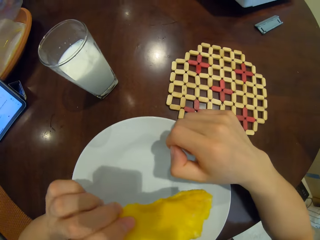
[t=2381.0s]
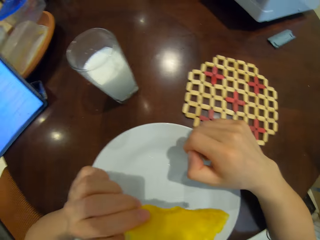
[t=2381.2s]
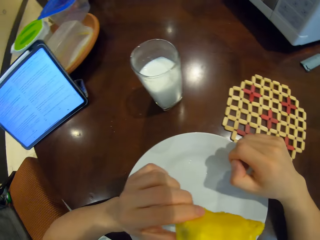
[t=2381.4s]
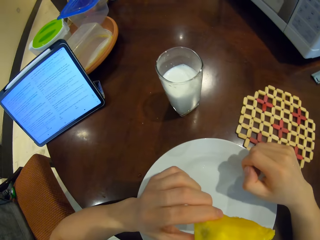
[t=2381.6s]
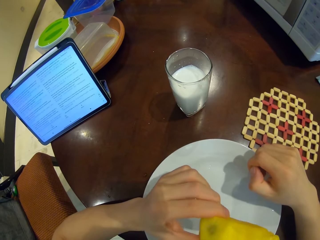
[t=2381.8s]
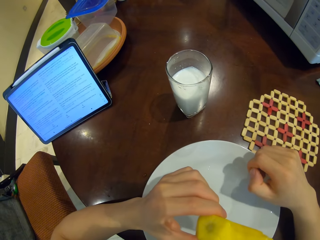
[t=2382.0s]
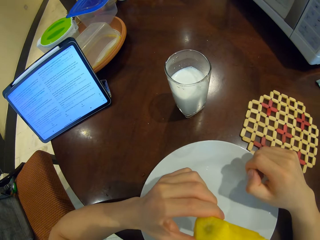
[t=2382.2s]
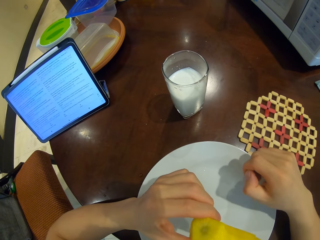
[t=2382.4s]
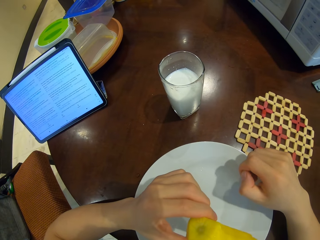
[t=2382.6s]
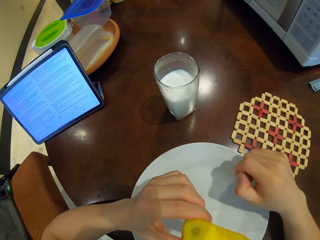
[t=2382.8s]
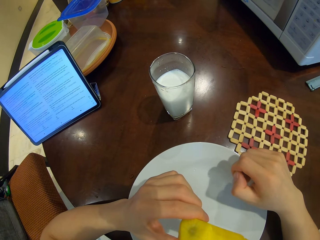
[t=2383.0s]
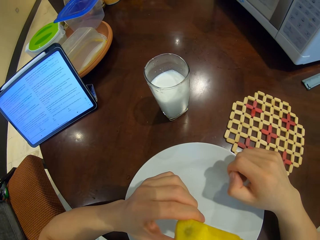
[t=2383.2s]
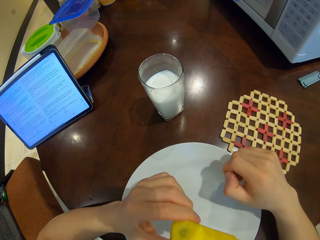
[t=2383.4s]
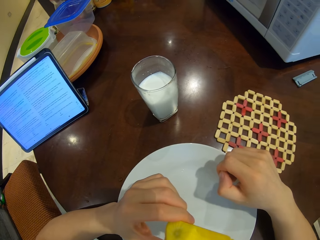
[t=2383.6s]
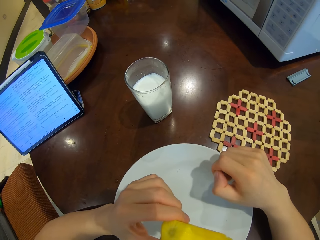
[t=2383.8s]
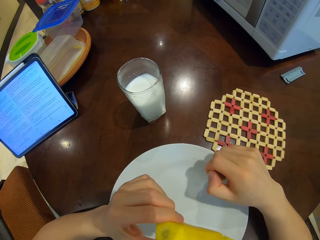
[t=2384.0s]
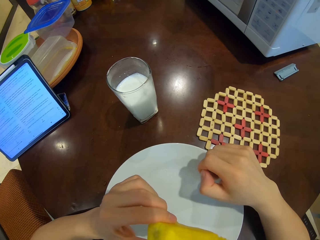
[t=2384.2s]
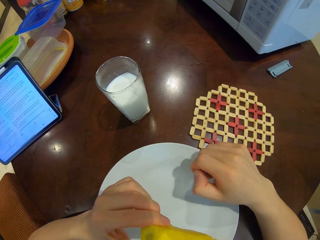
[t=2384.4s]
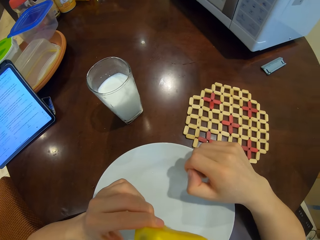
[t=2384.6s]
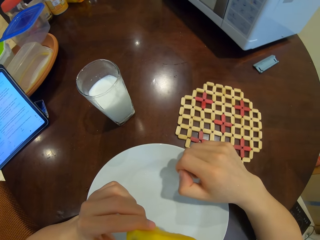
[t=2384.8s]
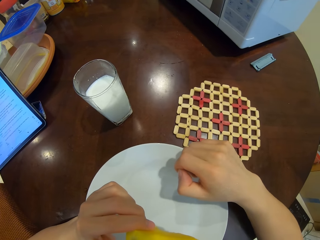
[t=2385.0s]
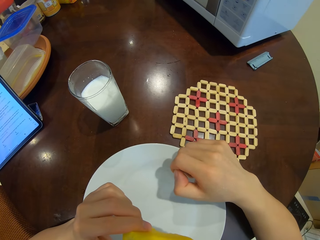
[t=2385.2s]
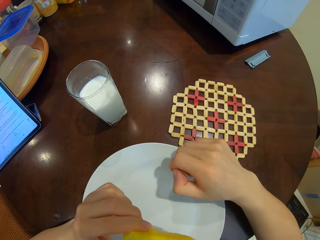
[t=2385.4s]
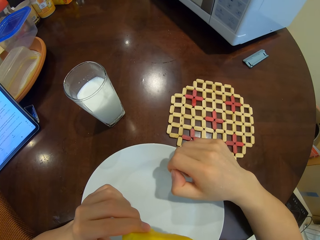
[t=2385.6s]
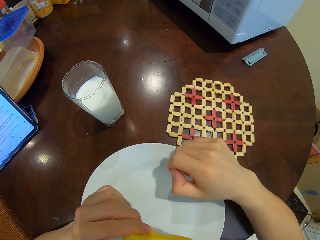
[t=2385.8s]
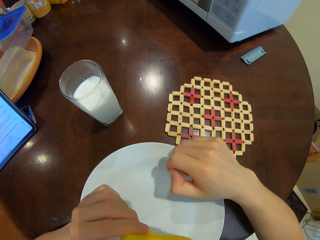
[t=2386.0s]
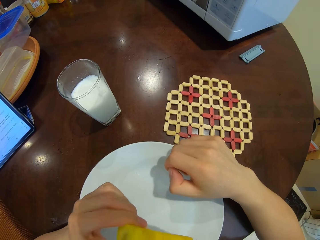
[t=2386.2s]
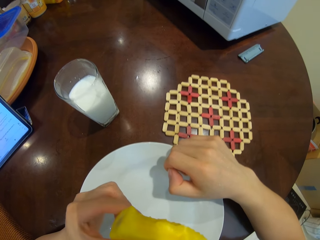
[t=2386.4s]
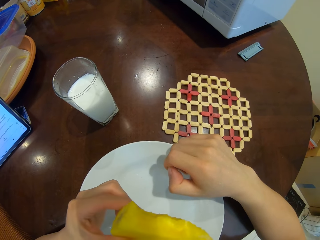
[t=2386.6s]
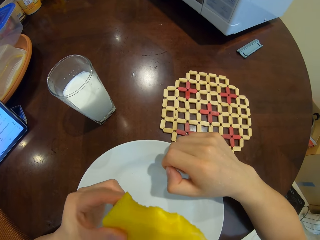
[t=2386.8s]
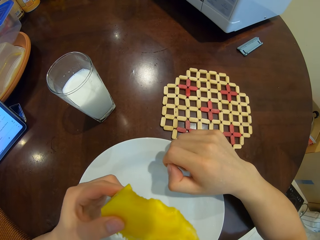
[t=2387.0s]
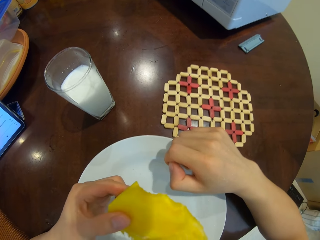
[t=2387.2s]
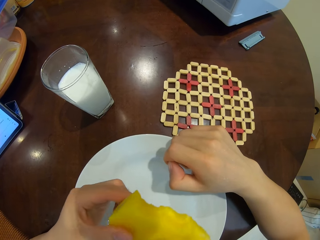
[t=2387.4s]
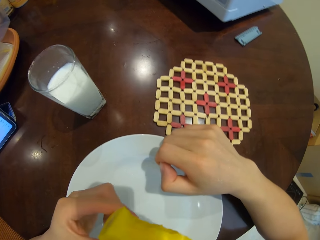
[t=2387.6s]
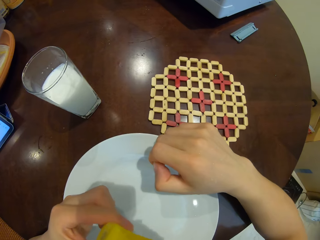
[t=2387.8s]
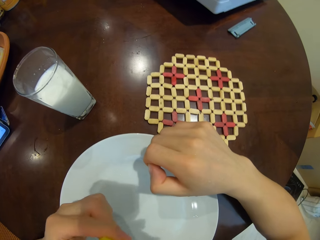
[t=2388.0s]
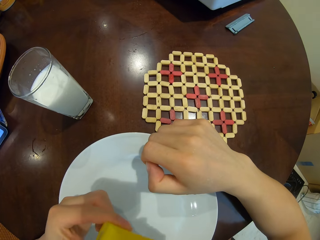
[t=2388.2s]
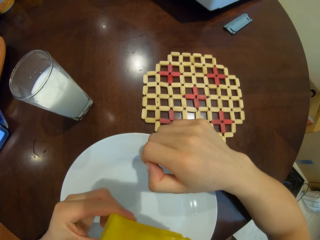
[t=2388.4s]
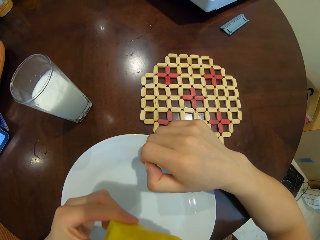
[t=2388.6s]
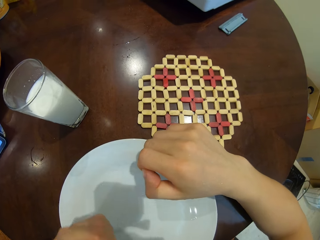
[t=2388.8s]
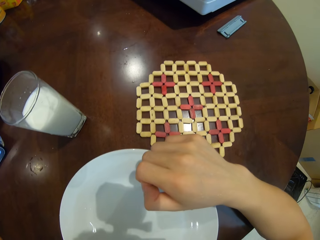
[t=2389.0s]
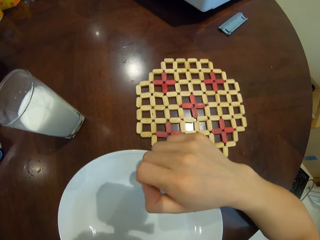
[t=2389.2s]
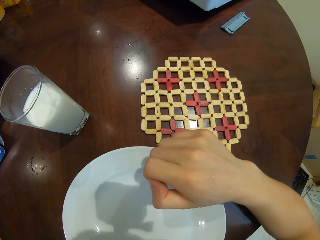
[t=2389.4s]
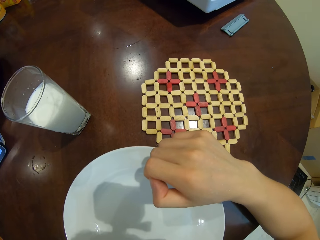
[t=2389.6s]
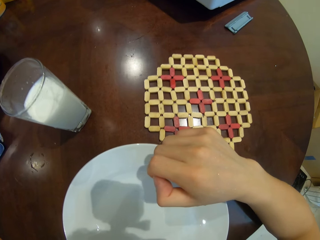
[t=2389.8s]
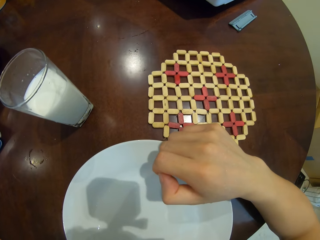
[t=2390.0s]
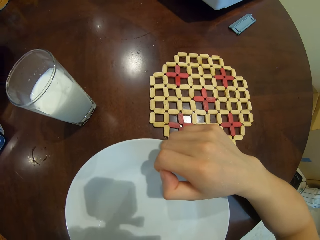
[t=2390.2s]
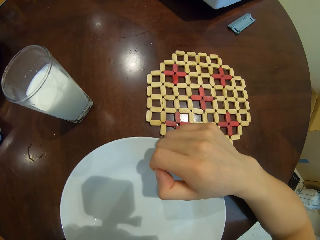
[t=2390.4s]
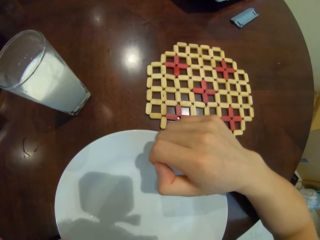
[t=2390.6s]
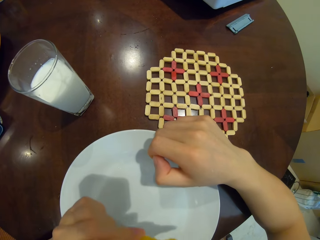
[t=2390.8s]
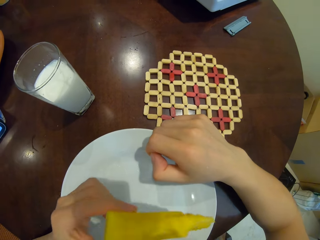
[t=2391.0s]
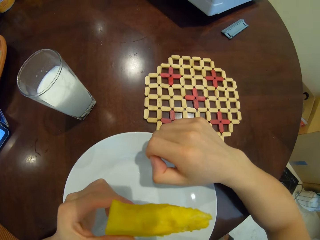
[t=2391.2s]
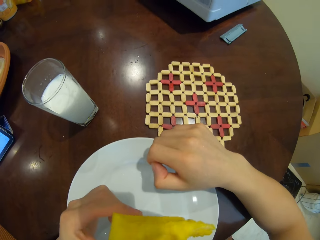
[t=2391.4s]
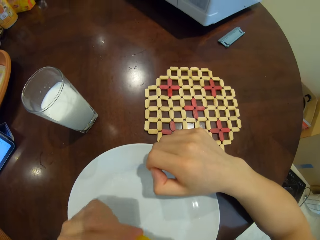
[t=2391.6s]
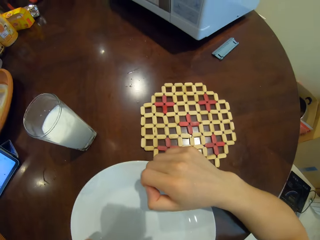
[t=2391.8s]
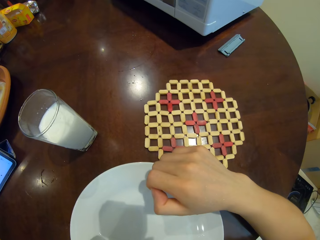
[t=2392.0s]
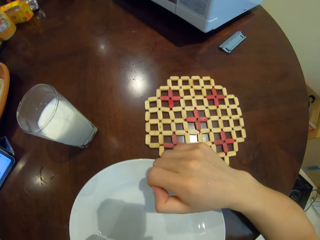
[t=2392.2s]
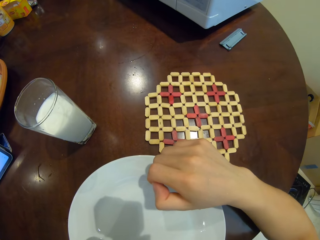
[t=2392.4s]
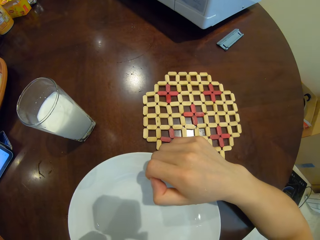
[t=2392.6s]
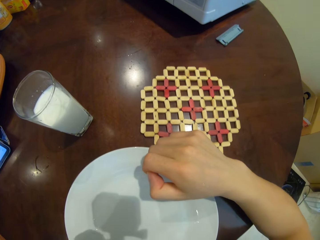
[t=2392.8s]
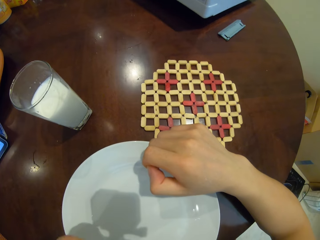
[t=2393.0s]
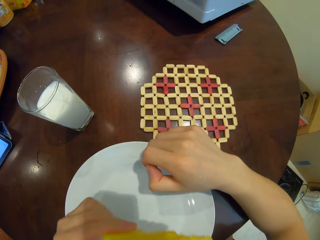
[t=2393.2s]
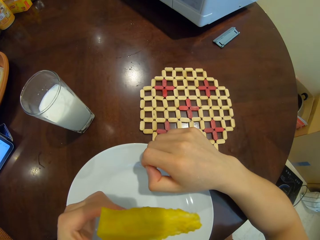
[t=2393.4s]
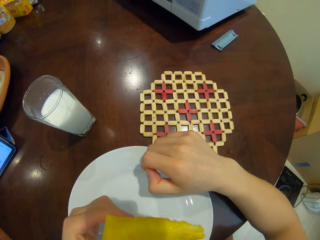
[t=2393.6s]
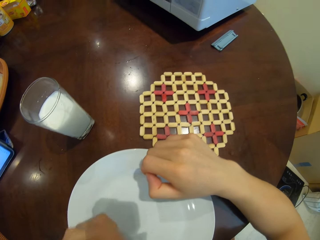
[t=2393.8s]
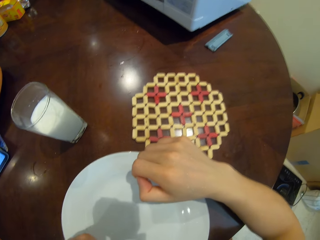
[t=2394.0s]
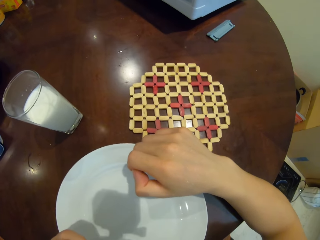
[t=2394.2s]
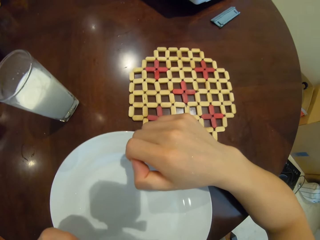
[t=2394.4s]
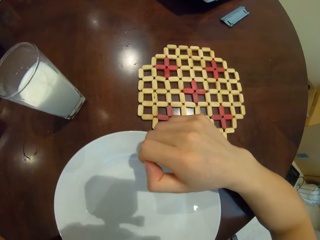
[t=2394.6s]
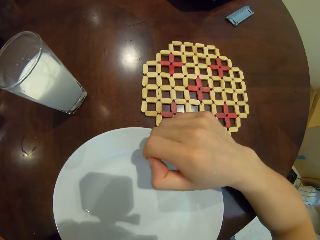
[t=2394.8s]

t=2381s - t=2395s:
The camera wearer looks at the tablet on a table. They eat a mango.

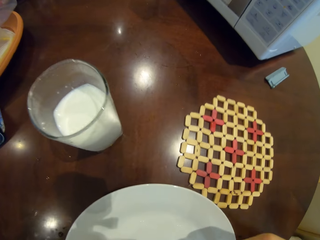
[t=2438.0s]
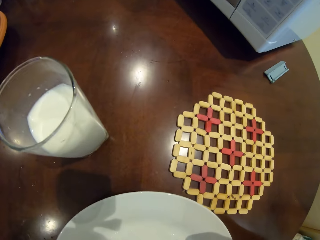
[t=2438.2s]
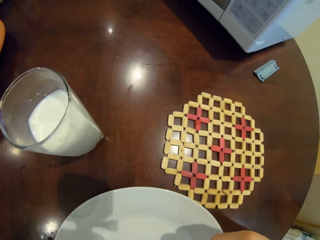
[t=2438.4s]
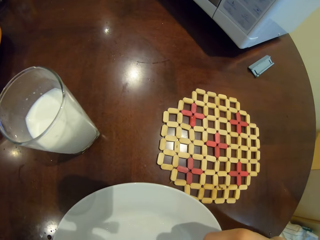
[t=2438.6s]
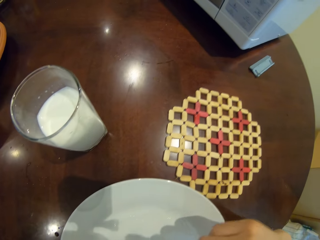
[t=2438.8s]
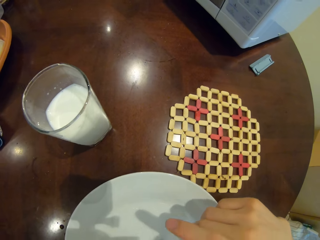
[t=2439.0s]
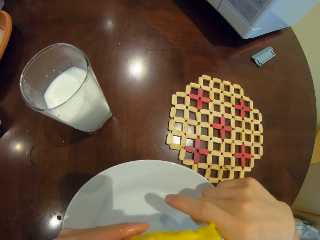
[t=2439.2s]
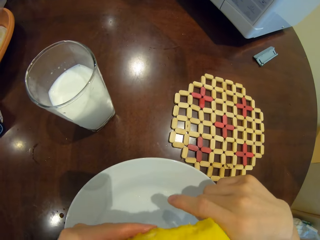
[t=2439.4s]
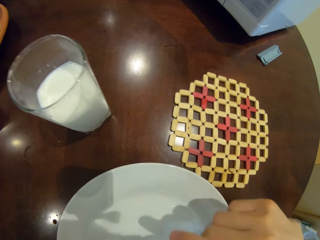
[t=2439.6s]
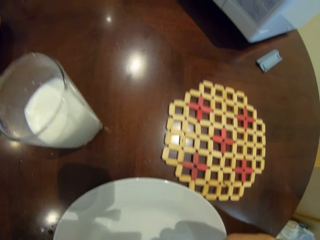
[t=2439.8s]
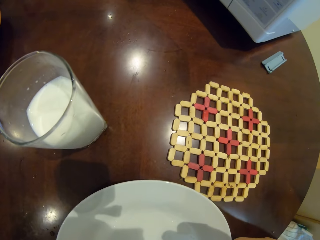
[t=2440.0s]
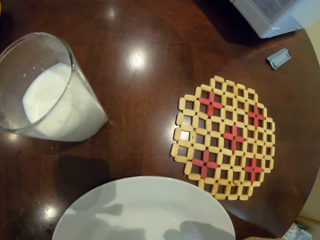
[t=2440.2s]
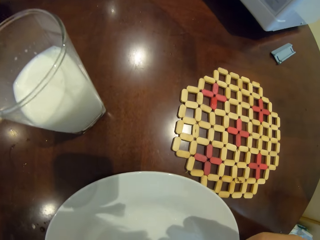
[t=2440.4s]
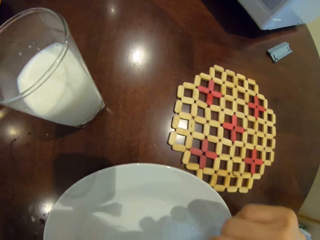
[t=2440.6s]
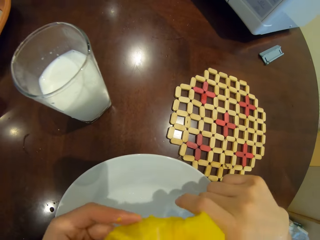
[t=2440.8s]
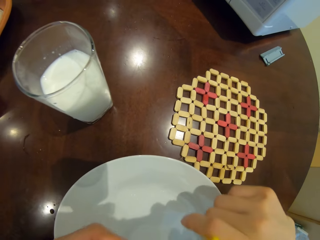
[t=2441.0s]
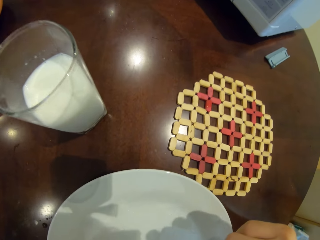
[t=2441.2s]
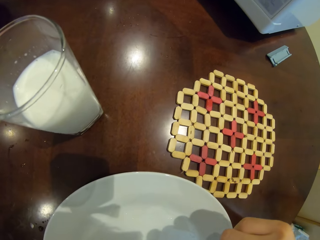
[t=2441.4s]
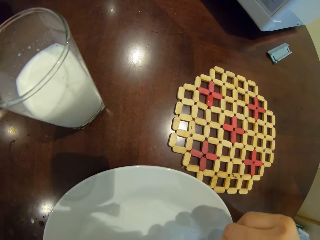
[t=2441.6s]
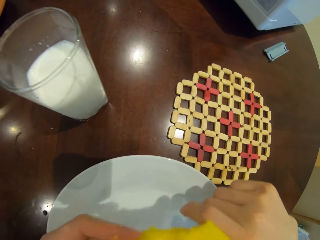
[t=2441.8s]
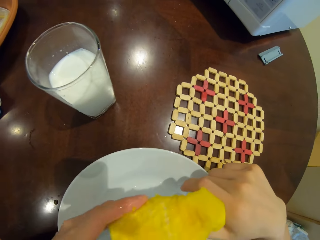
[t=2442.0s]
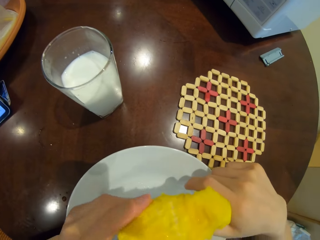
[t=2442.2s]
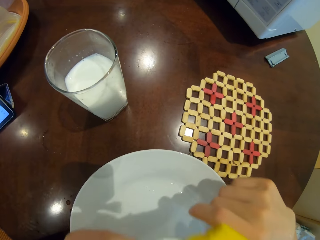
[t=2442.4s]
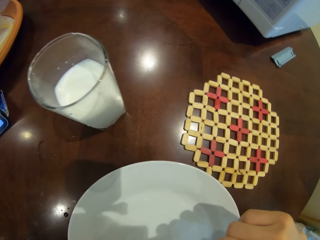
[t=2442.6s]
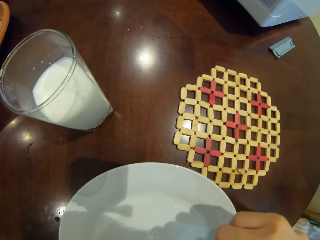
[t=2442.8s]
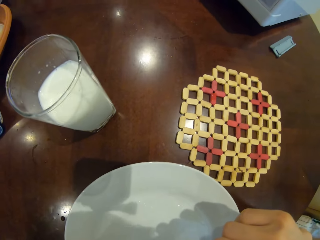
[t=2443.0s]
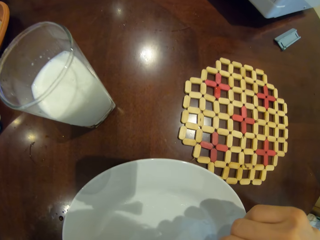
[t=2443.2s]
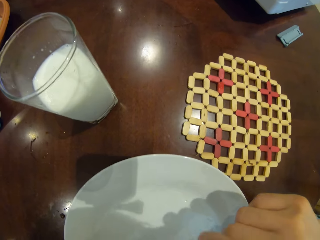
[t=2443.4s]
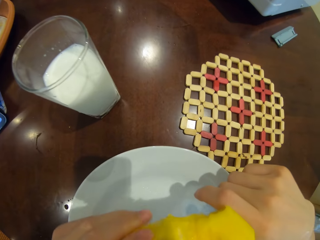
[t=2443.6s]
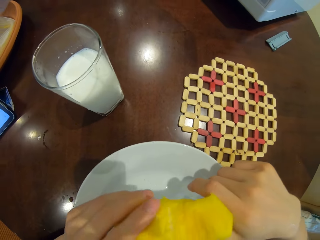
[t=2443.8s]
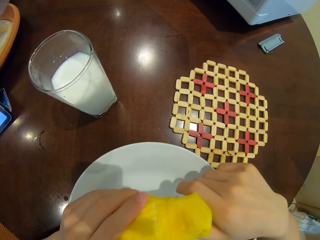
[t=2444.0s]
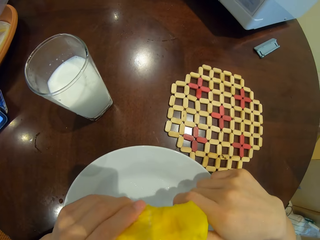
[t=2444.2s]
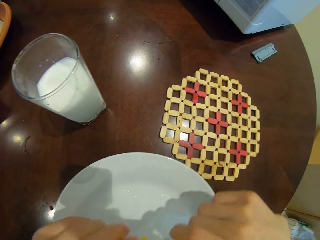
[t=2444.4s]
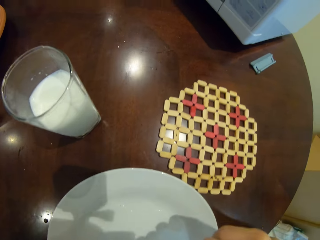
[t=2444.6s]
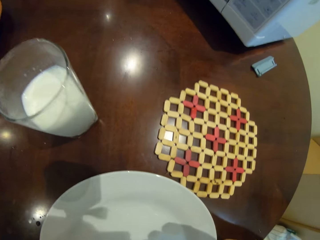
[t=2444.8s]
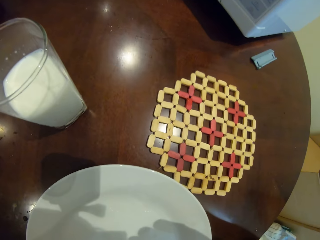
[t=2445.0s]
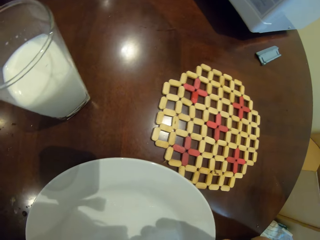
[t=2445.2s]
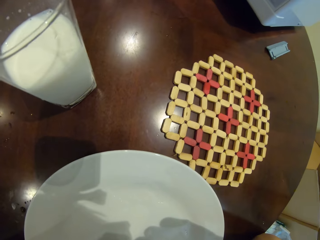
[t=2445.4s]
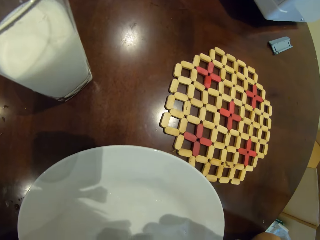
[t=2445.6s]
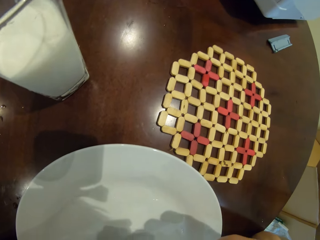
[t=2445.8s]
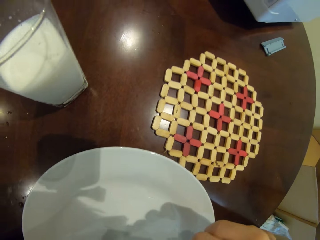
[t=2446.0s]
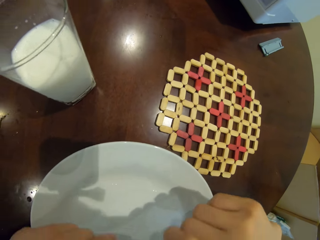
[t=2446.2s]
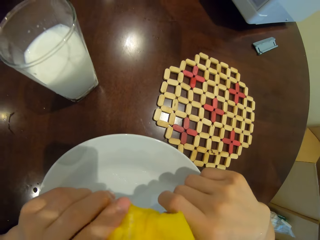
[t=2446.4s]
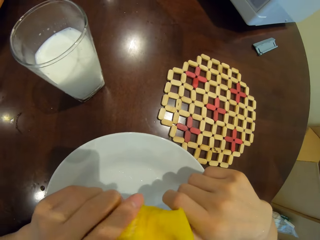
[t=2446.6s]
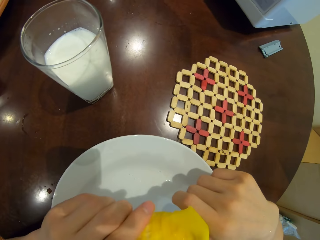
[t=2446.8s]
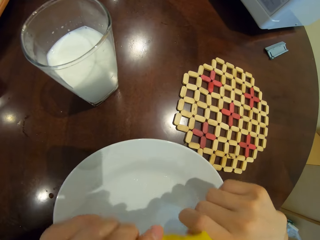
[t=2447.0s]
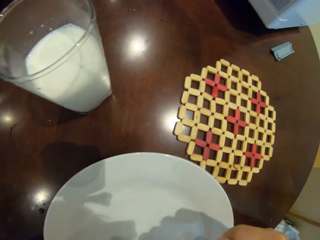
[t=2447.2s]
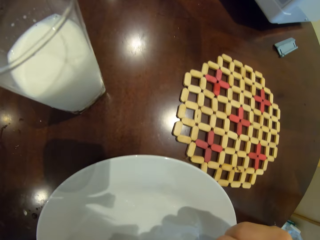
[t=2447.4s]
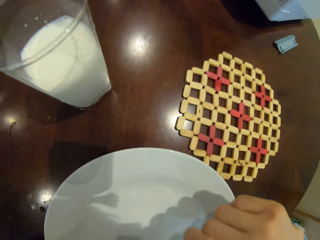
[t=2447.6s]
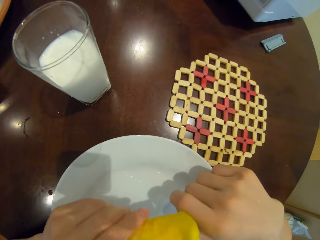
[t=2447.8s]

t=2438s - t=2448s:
The camera wearer holds a mango with hands. They eat the mango.
